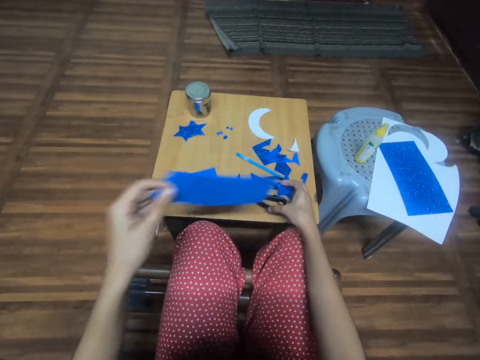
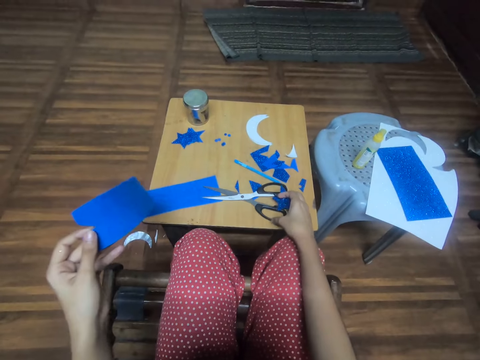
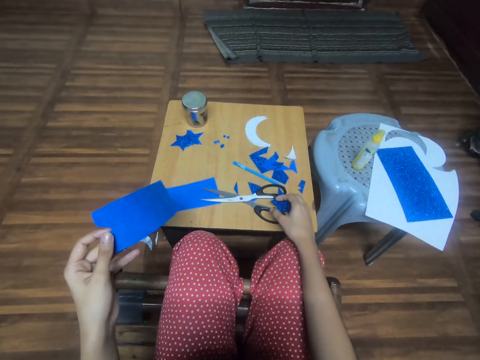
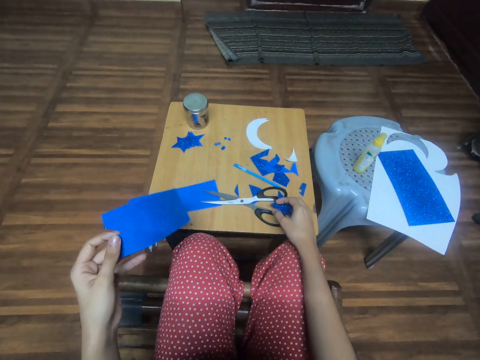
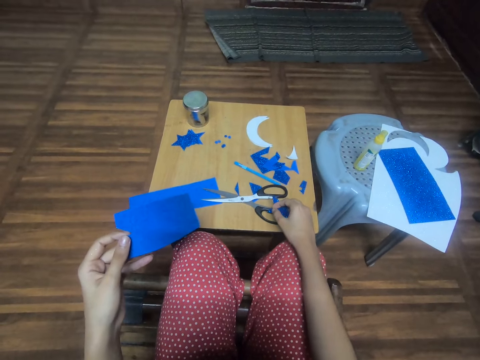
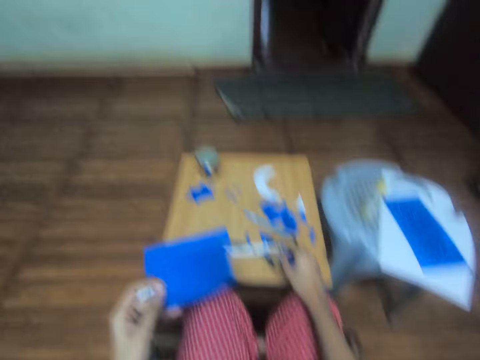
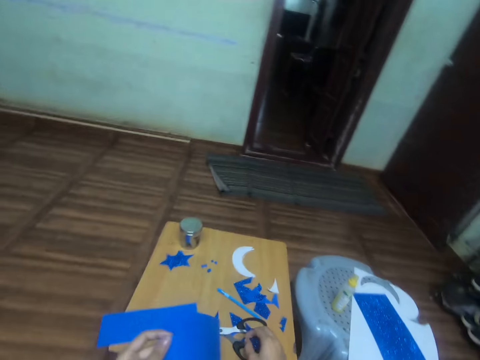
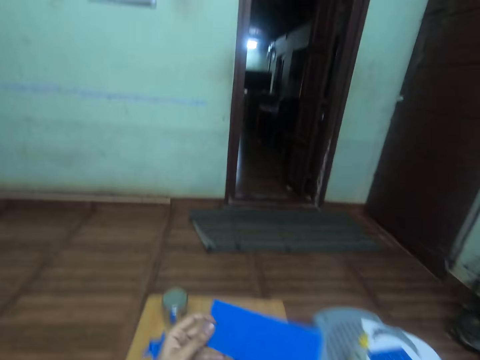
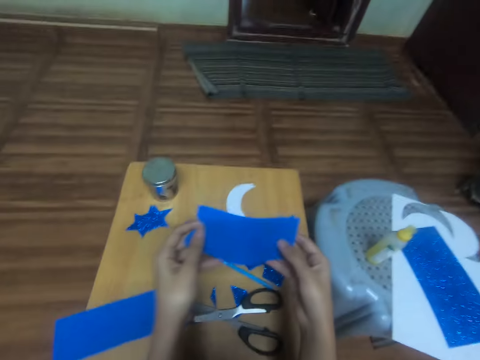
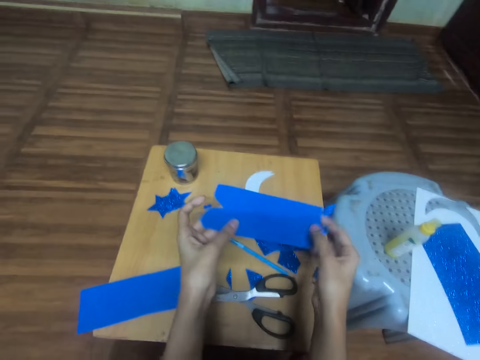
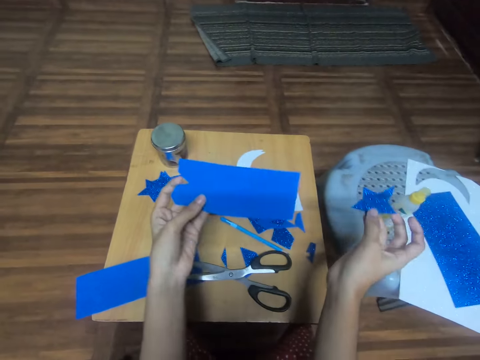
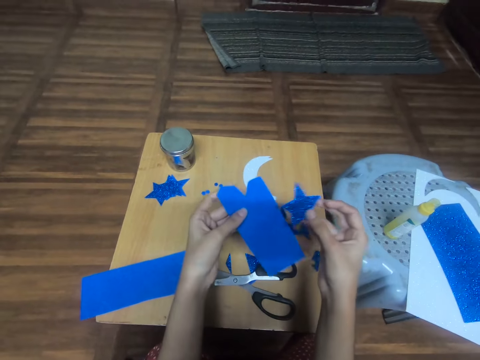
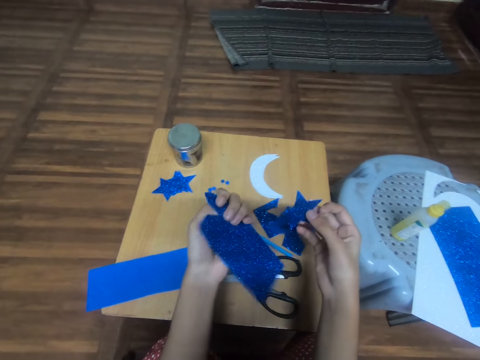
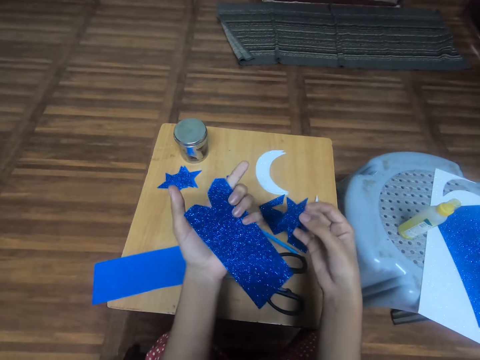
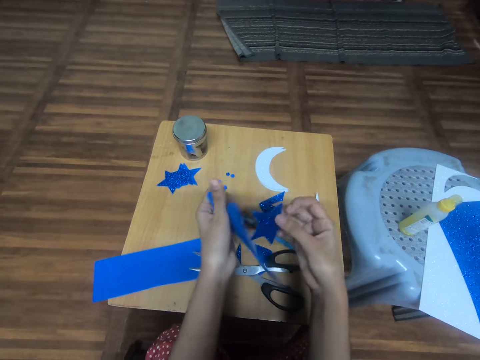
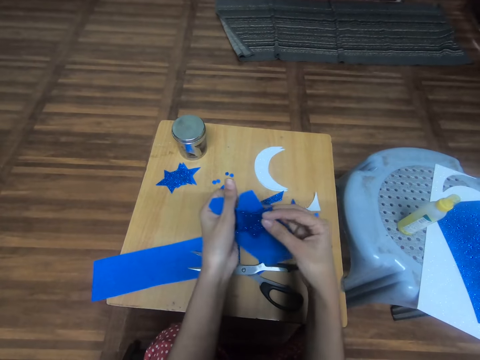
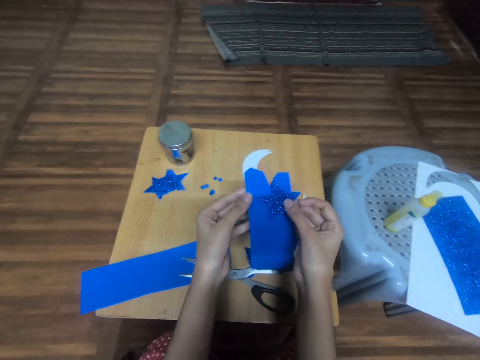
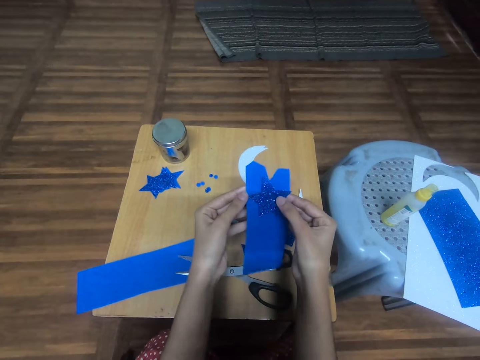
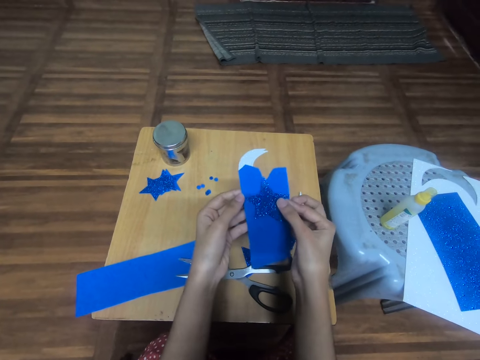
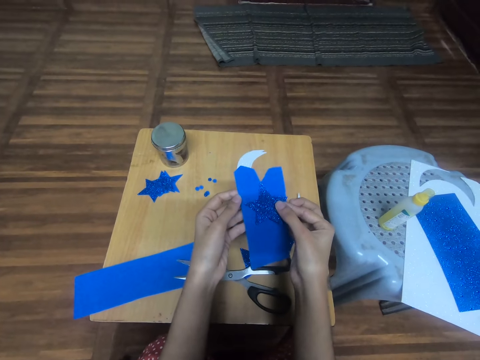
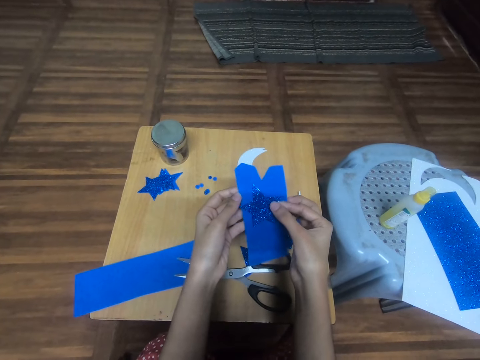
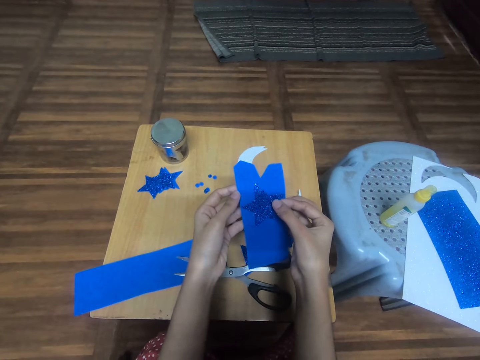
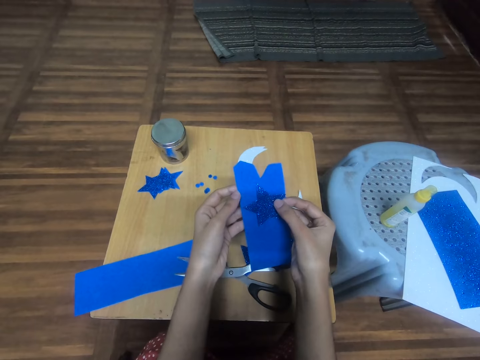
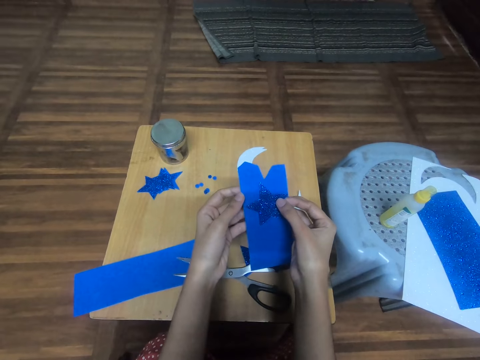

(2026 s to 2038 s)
The camera wearer picks up the first piece of blue glitter foam sheet on the table with the left hand. They put the scissors on the table. They look at the paper. They look around. They touch the first piece of blue glitter foam sheet with the right hand. They hold the paper. They hold the decoration paper. They turn the paper. They look at the paper. They hold the paper. They look at the paper. They fit the second star-shaped blue glitter foam sheet on the first piece of blue glitter foam sheet with both hands.

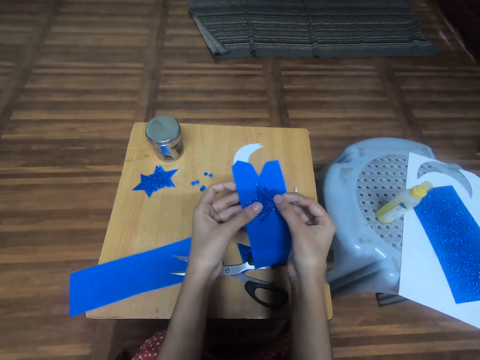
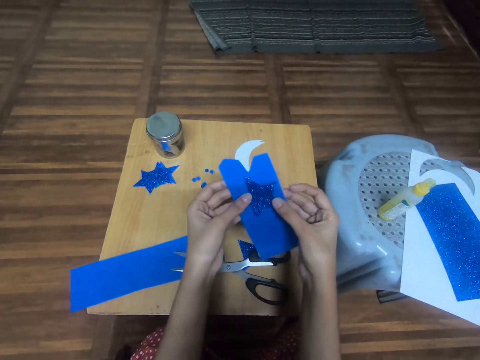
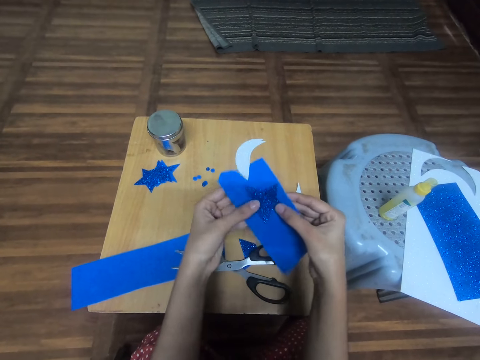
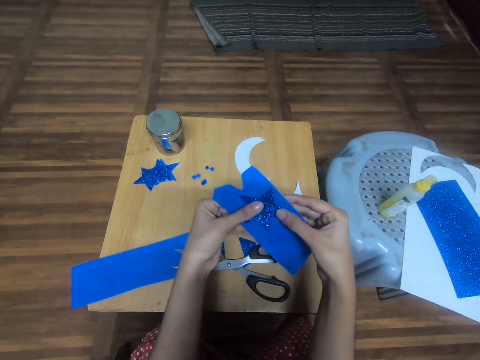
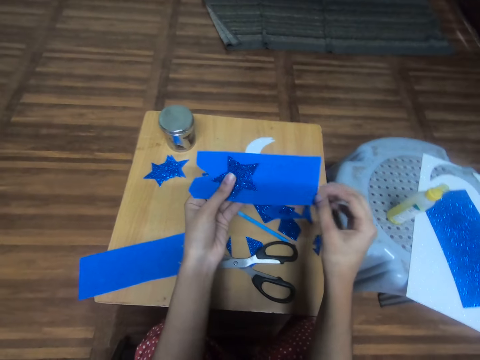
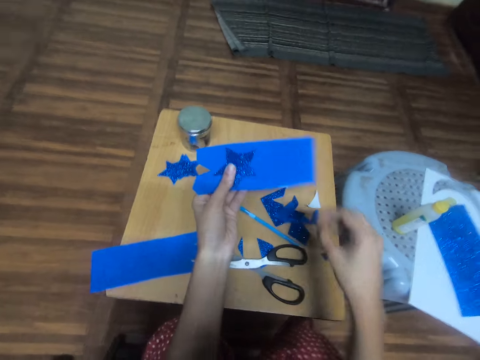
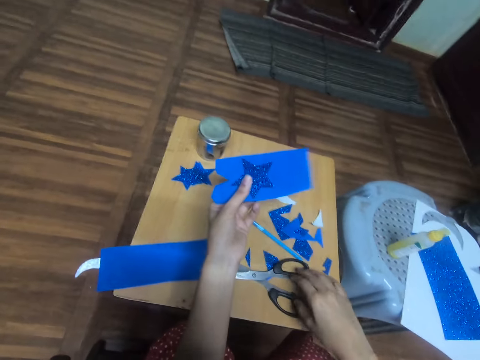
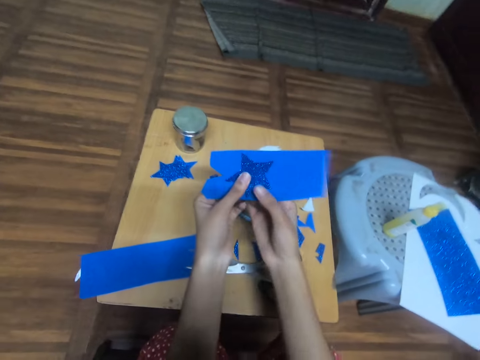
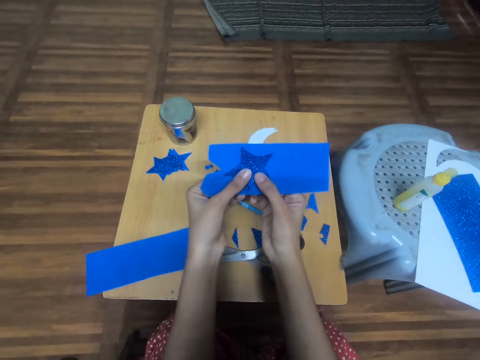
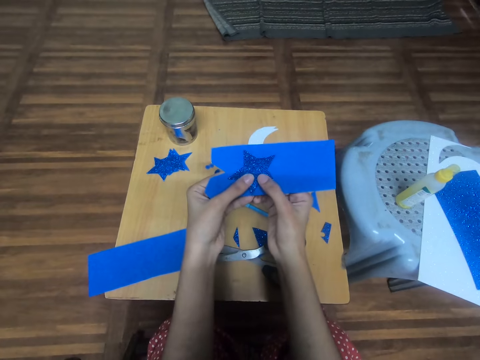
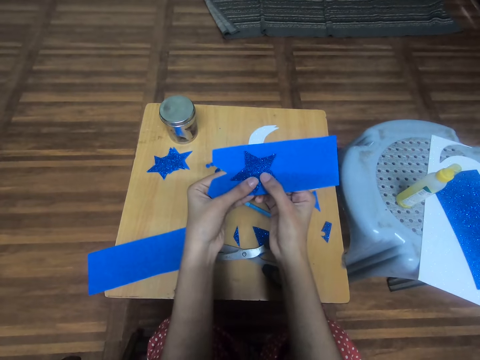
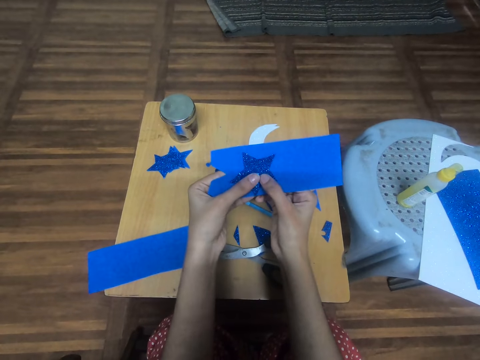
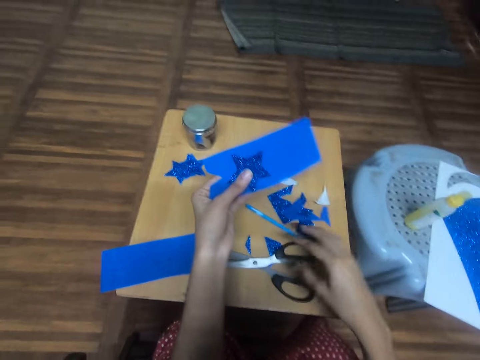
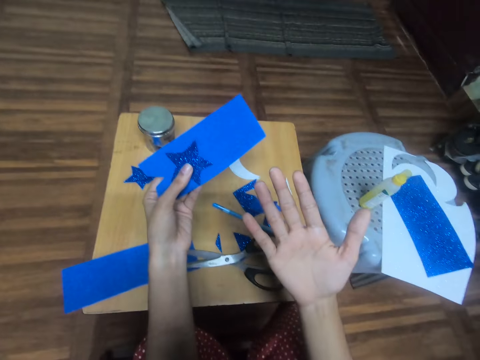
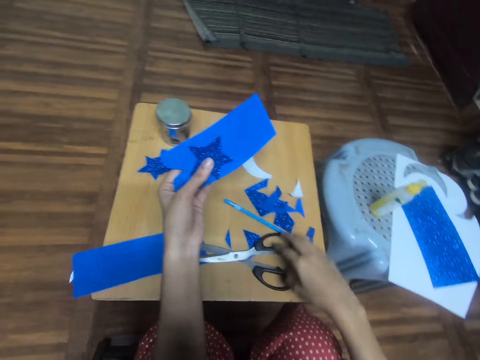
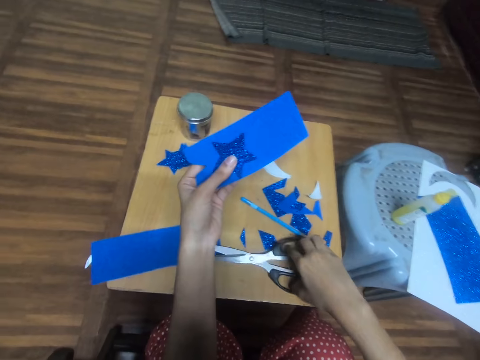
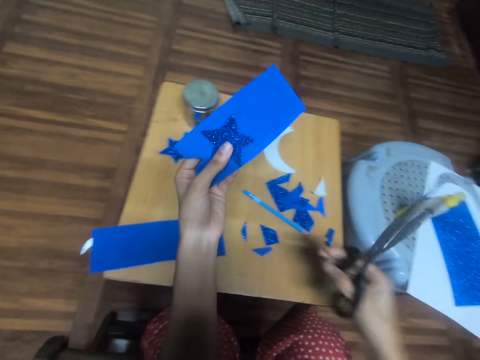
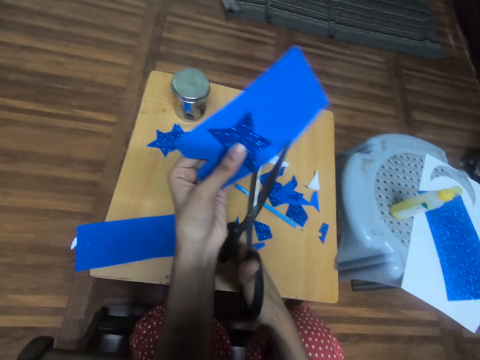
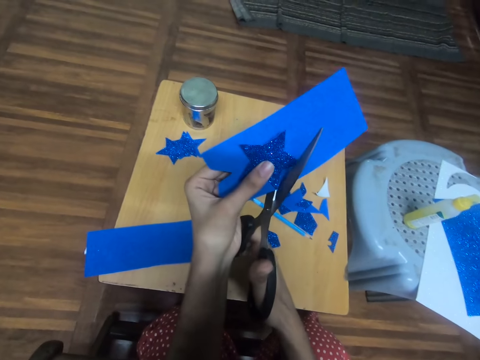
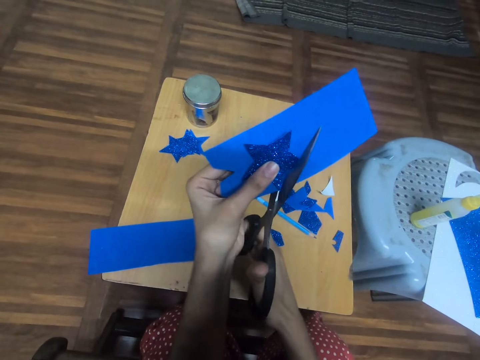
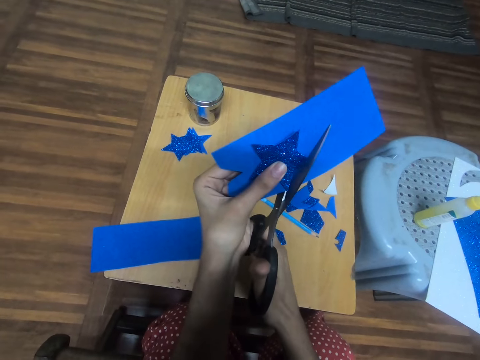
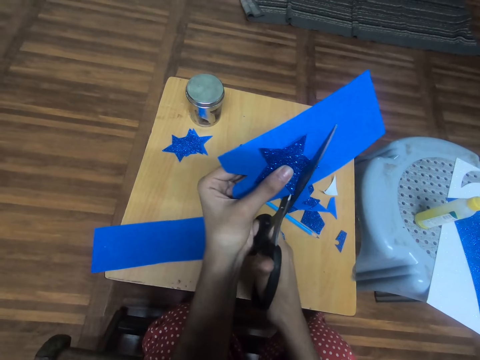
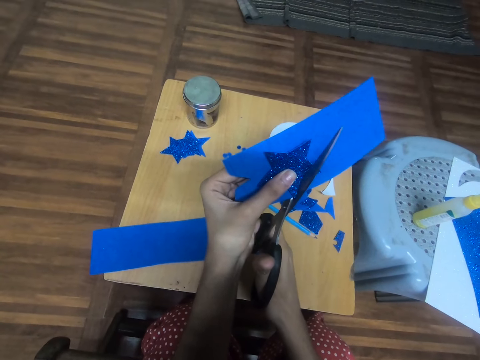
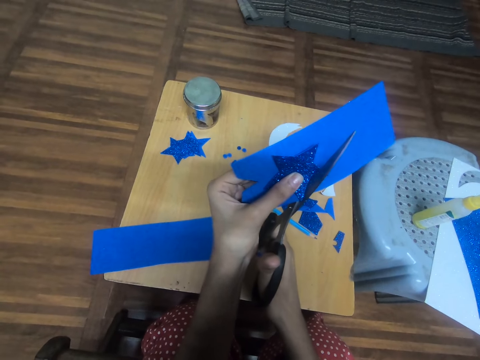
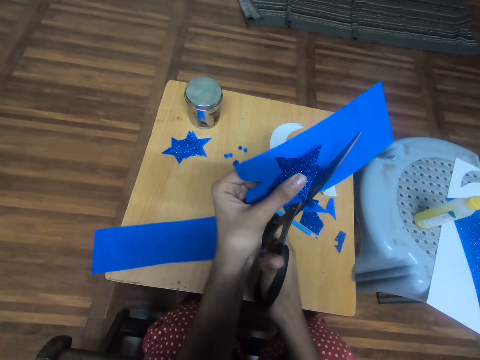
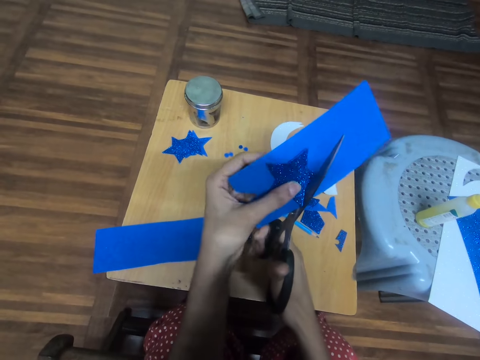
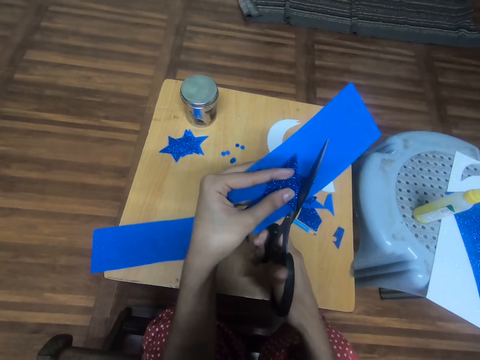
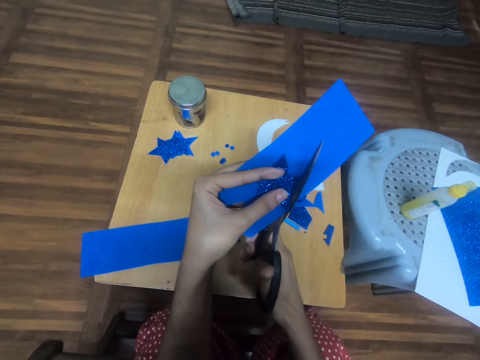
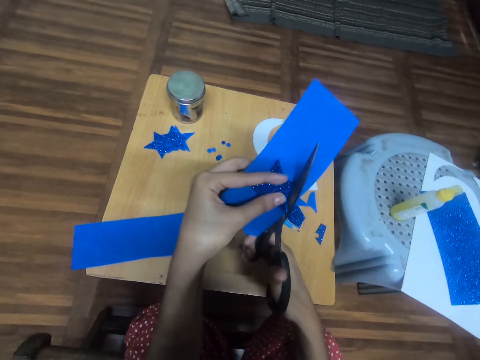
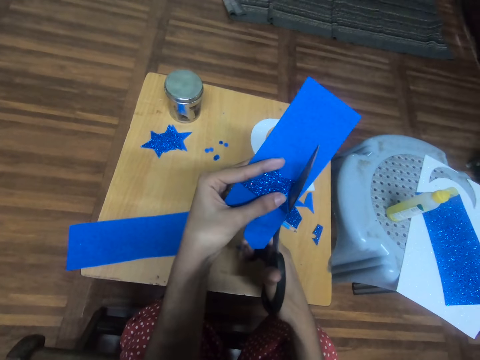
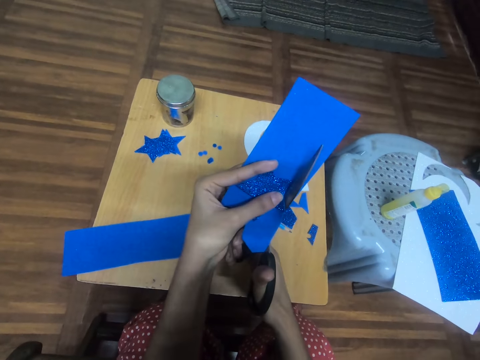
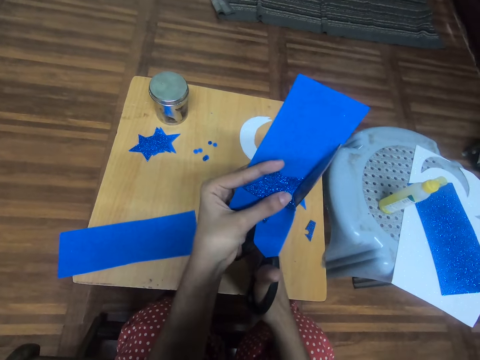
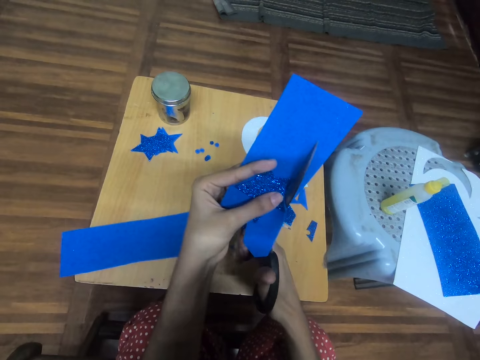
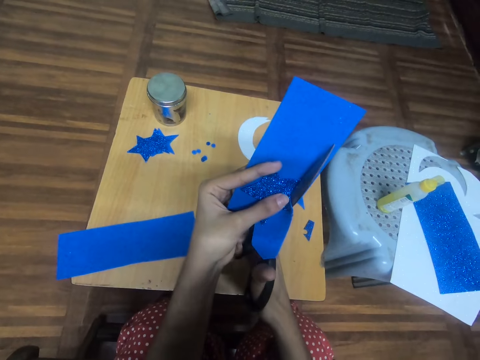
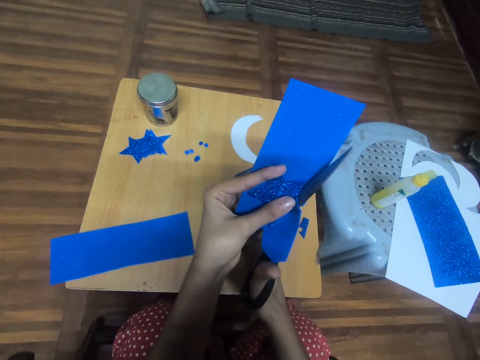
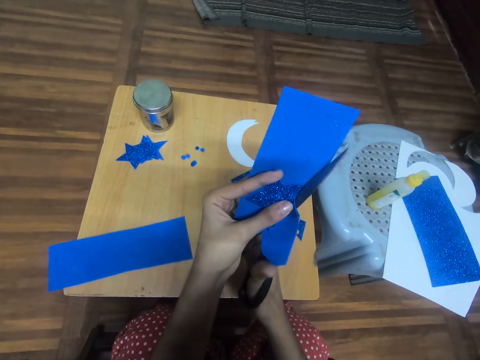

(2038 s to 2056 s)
The camera wearer holds the paper. They look at the paper. They turn the paper. They touch the table. They hold the paper. They look at the paper. They lift one hand. They pick up the scissors. They hold the pair of scissors on the table with the right hand. They cut out a third star-shaped blue glitter foam sheet from the first piece of blue glitter foam sheet with the pair of scissors.
